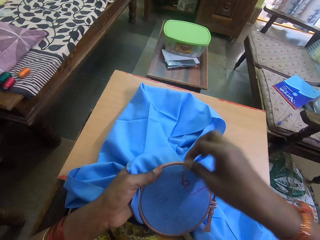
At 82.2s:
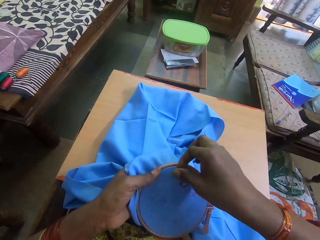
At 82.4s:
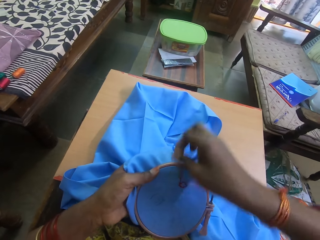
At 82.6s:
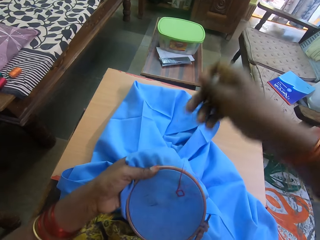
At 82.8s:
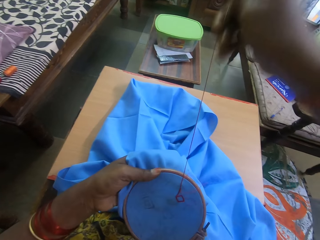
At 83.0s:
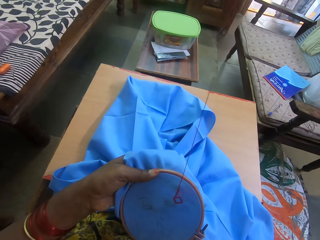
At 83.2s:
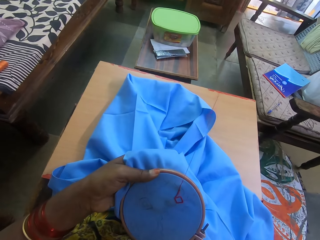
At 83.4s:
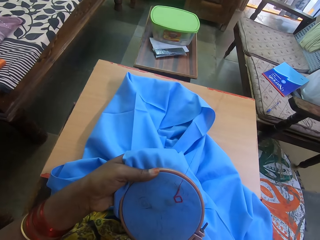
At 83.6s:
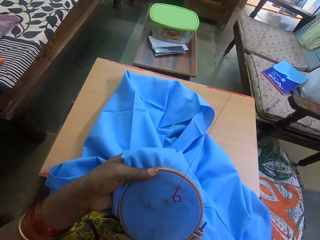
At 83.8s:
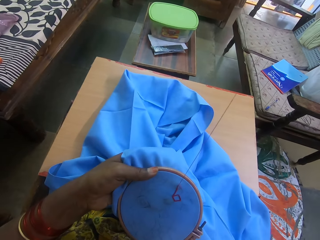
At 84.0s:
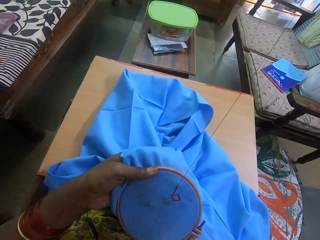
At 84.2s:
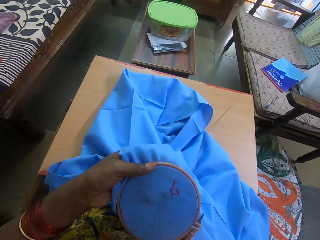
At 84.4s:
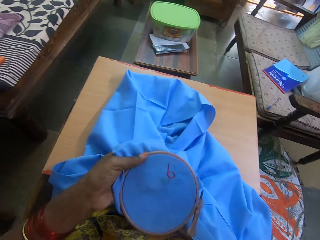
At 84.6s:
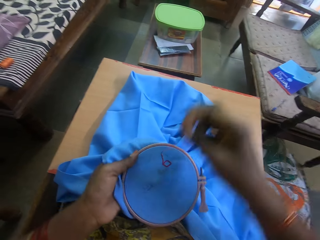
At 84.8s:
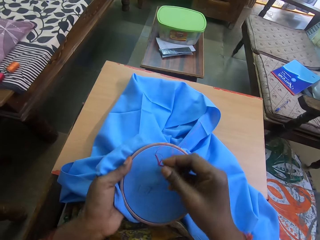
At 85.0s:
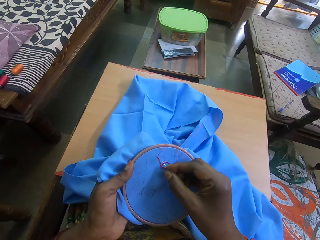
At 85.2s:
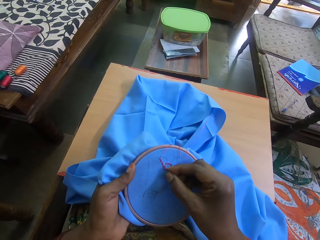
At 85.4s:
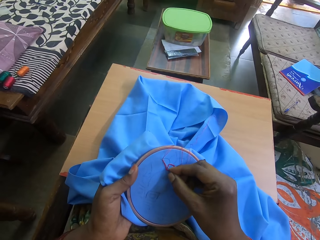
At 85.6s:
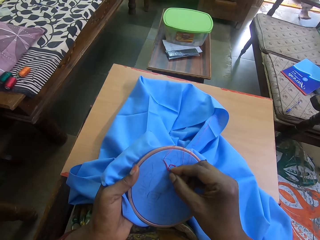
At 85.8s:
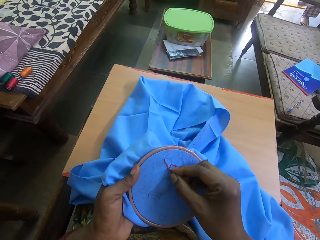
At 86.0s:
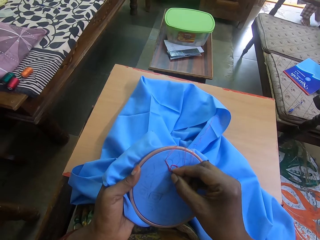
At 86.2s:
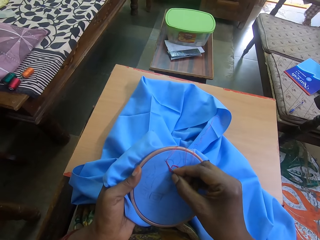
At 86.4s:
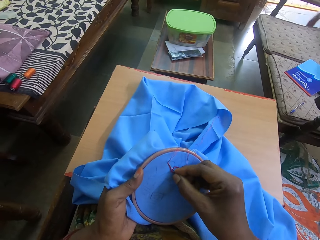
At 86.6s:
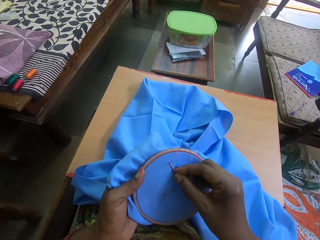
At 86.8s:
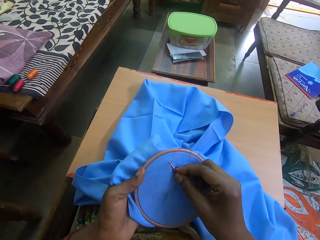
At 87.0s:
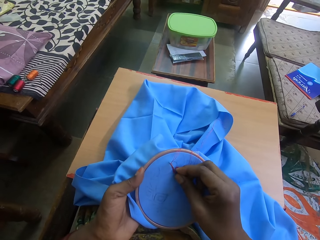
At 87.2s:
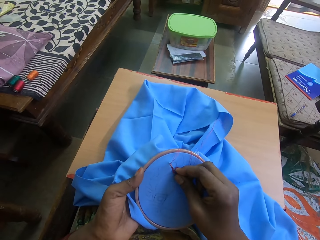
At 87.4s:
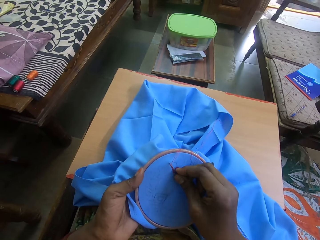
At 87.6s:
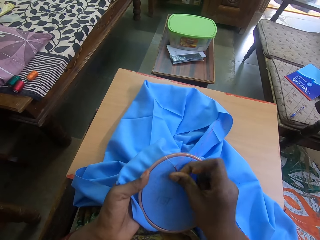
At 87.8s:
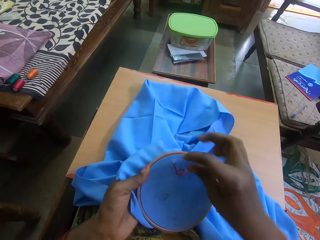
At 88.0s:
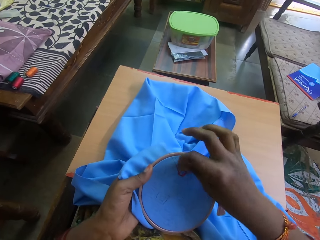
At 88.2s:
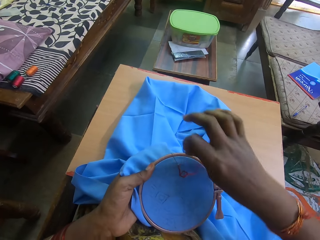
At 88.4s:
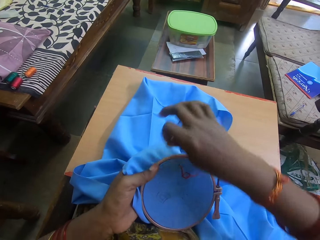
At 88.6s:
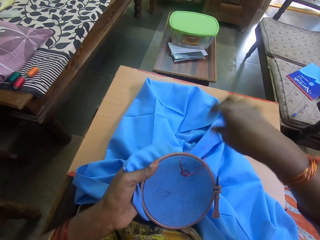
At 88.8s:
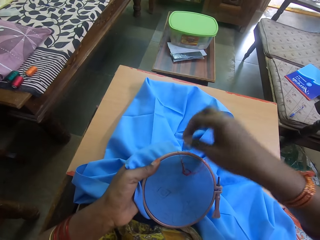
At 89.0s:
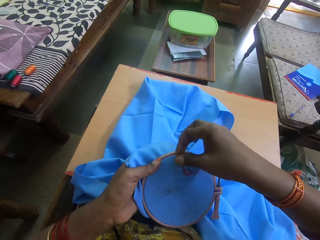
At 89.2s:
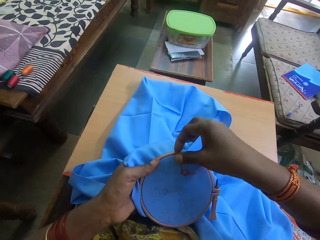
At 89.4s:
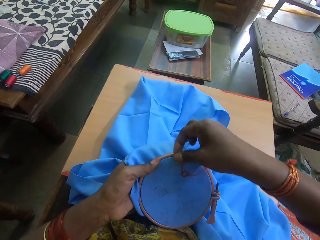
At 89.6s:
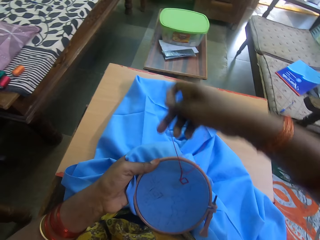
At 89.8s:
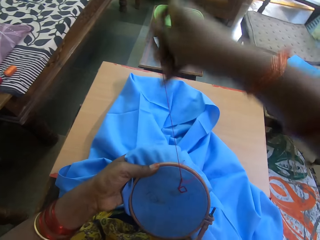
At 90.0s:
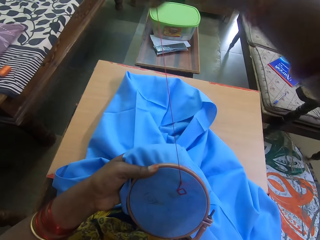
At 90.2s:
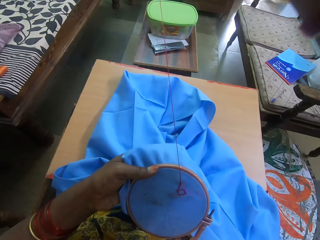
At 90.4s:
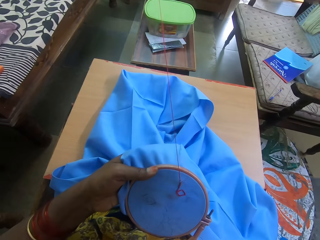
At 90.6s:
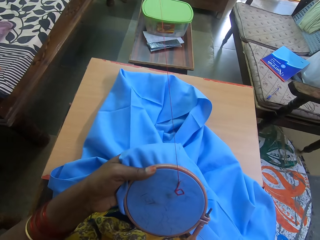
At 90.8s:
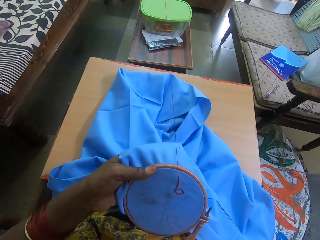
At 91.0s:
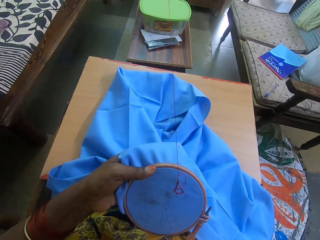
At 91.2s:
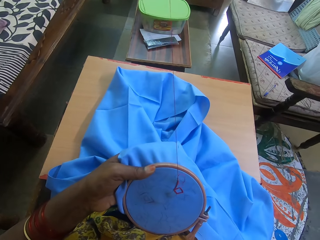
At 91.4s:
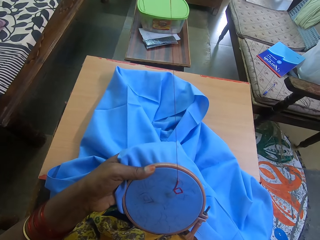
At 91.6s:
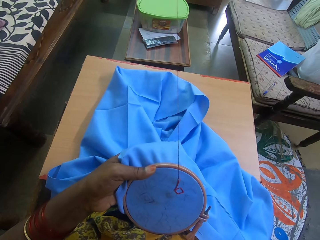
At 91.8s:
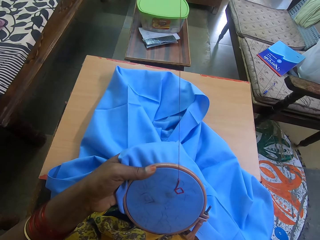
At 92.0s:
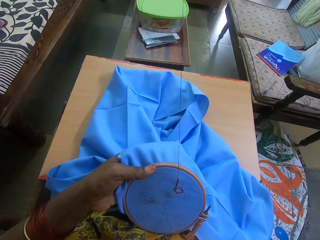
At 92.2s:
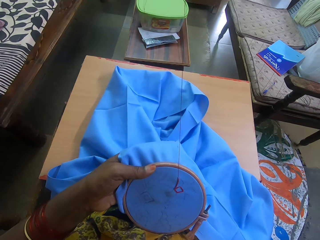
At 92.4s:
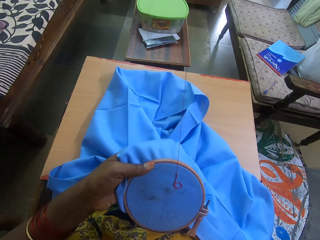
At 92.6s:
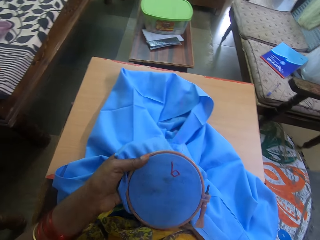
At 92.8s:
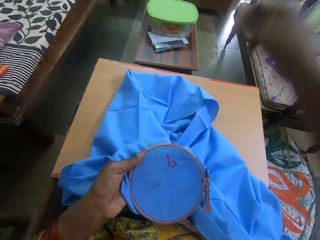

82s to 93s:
The camera wearer pulls a thread. They insert a needle on the piece of cloth. They move the thread across the needle. They pull the thread.

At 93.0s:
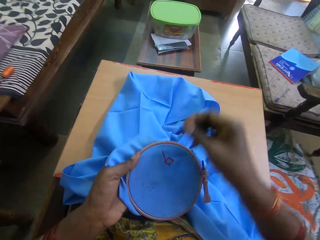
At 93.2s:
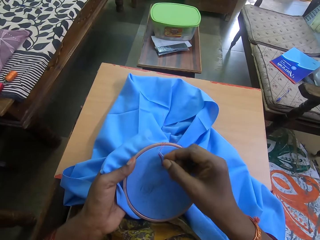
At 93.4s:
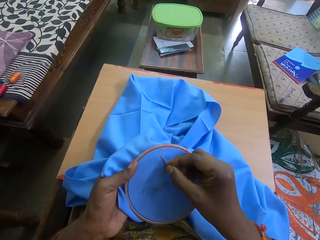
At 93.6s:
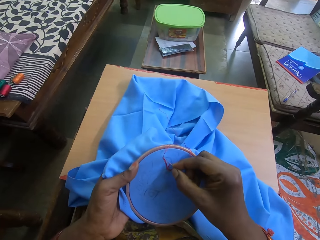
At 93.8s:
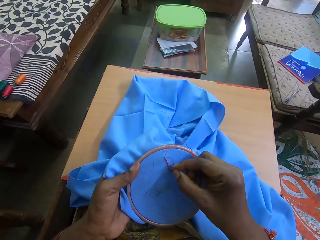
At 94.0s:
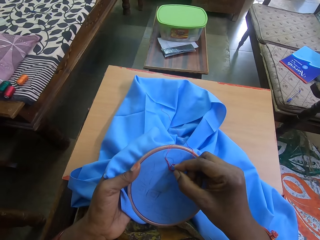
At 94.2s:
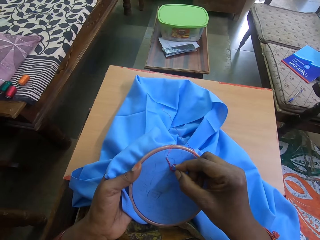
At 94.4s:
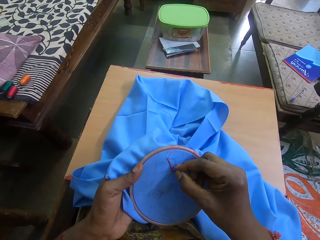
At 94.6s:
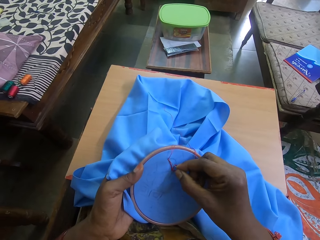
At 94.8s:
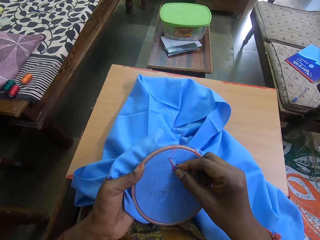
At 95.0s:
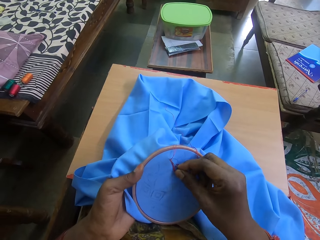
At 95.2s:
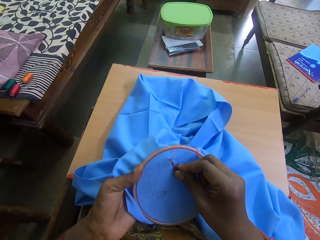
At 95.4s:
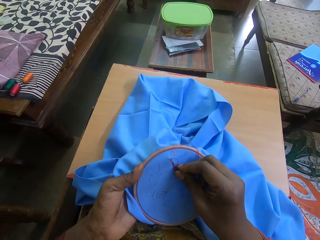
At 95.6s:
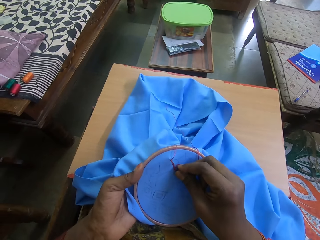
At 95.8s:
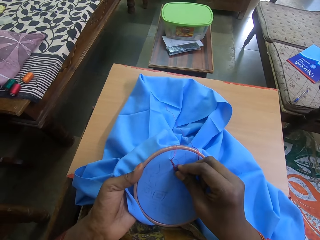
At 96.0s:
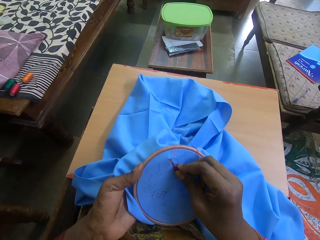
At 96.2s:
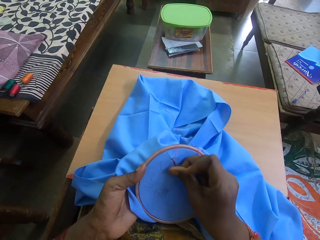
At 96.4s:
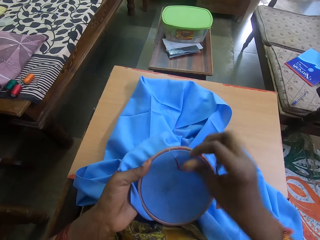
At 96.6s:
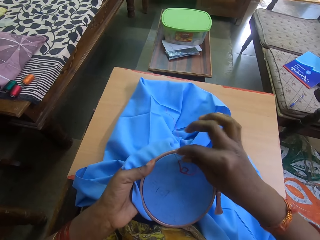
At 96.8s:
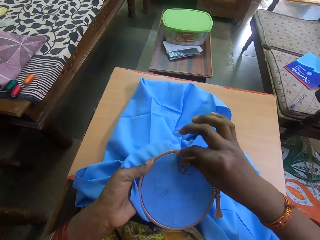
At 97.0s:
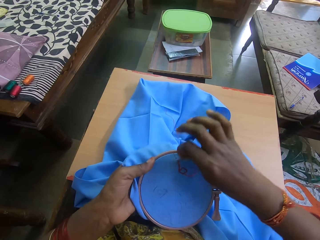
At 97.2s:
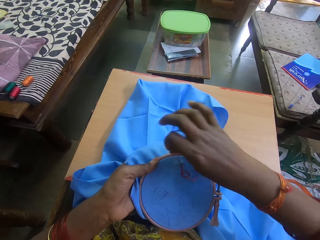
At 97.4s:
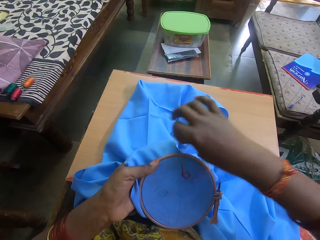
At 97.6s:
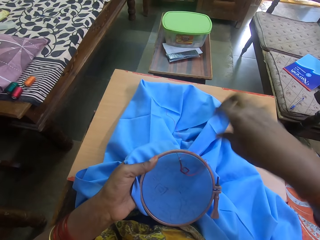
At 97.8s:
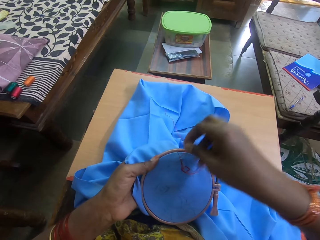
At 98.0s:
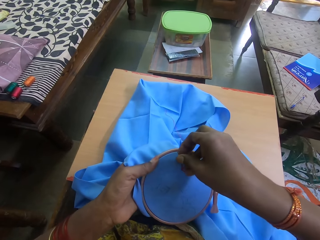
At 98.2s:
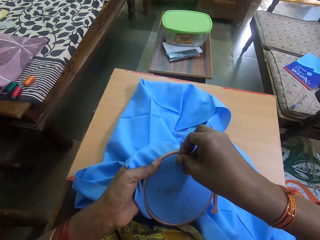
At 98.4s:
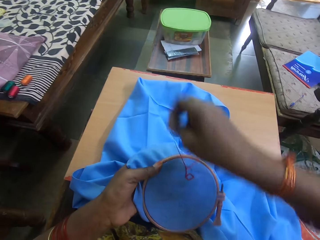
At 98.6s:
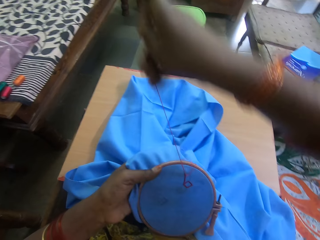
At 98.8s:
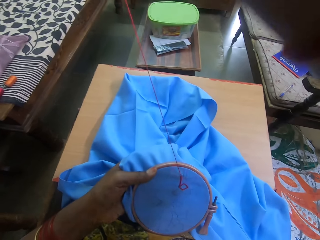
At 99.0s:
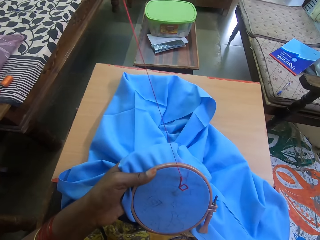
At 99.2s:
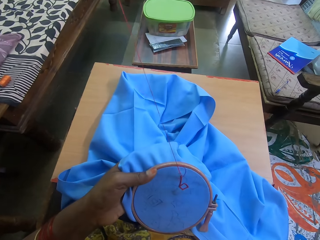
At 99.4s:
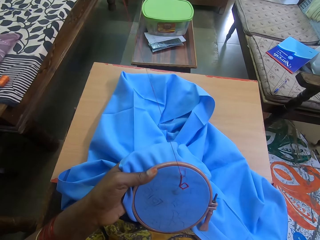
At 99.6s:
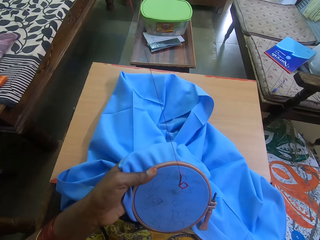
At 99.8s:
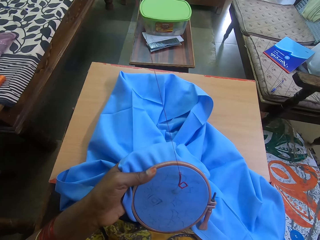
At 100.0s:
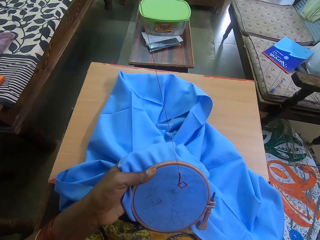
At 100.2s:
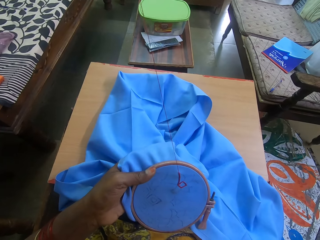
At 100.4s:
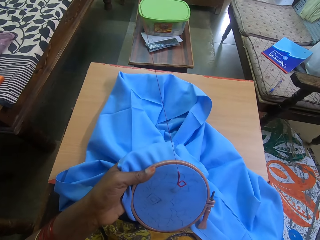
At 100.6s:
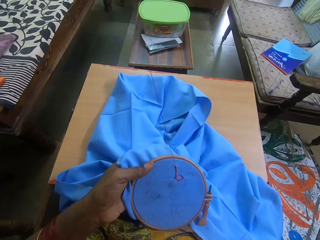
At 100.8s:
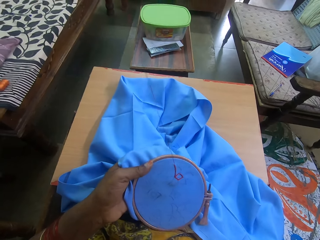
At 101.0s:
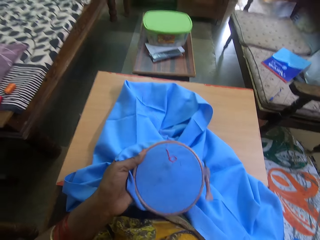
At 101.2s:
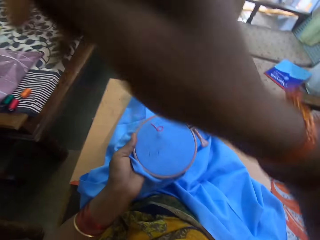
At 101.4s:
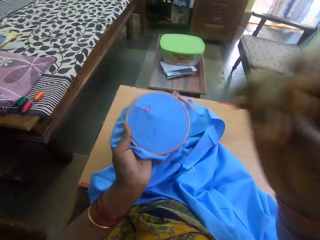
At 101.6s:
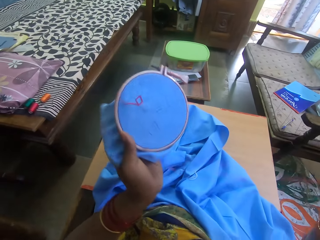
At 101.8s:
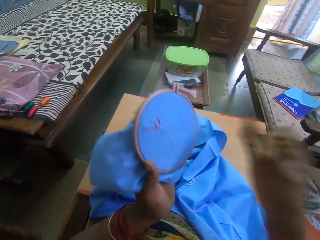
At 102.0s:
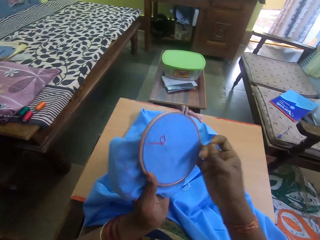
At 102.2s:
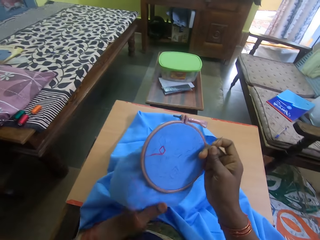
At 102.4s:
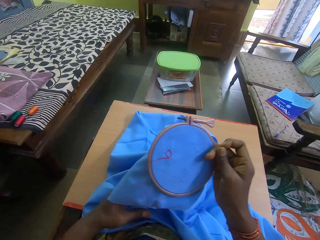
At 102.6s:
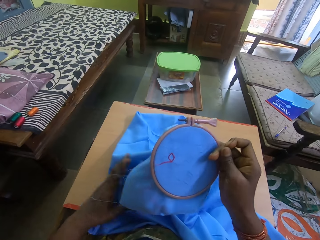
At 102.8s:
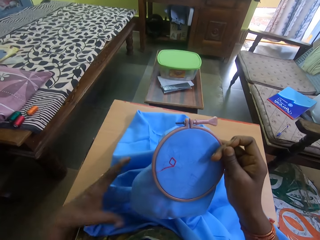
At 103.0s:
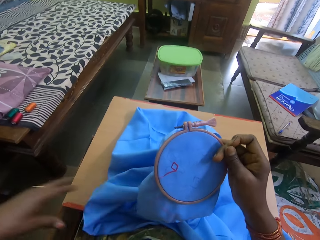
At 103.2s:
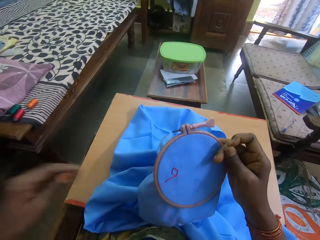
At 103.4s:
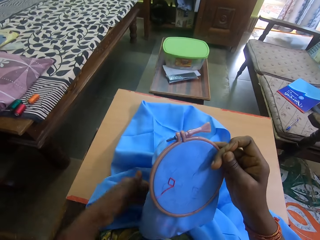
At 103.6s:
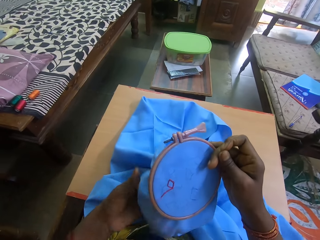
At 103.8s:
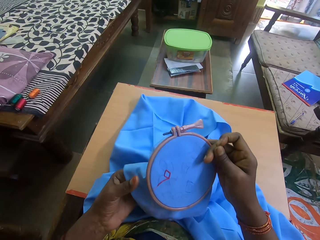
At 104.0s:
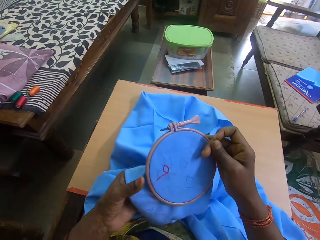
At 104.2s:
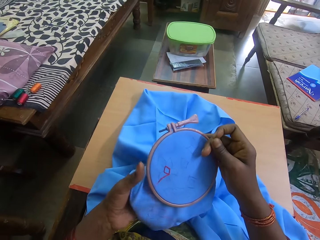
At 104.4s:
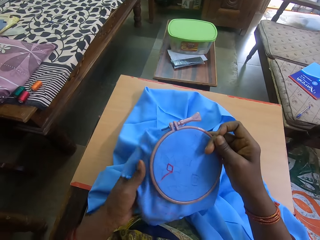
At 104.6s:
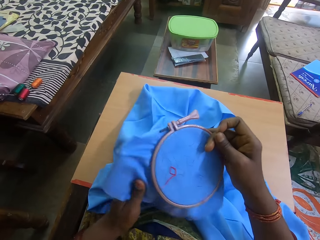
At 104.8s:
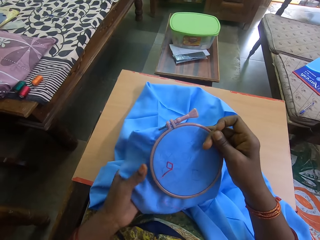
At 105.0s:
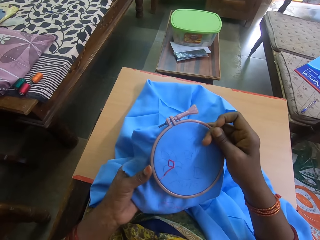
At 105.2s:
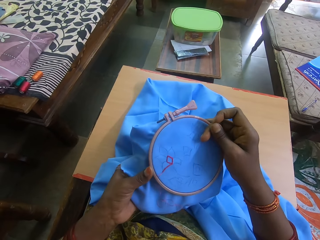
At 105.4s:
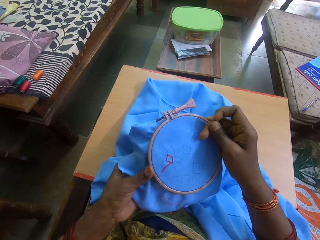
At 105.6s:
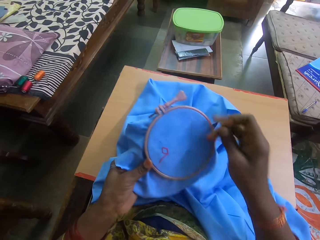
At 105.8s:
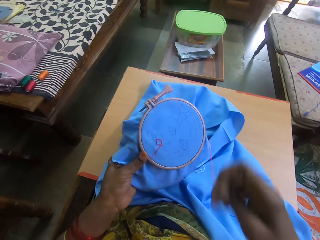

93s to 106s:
The camera wearer inserts a needle on the piece of cloth. They move the thread across the needle. They pull the thread. They rotate the embroidery.
